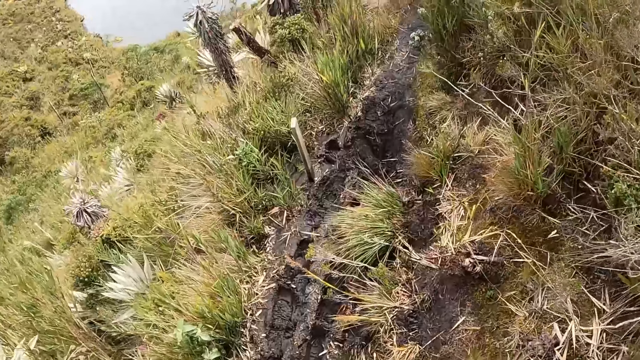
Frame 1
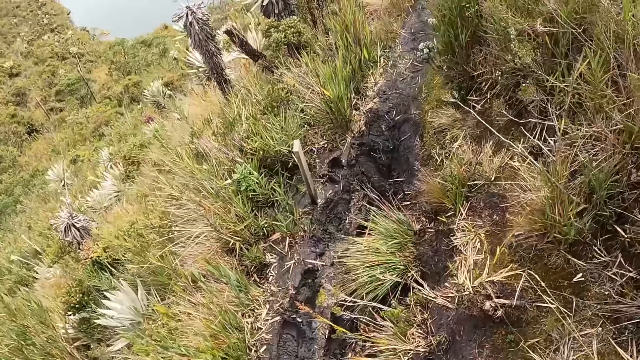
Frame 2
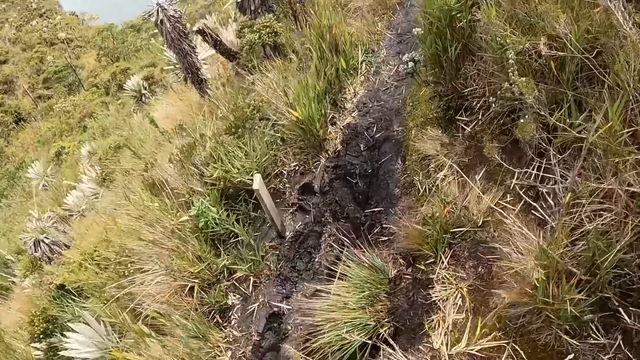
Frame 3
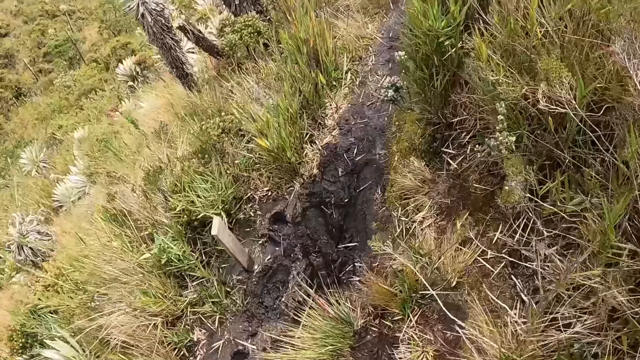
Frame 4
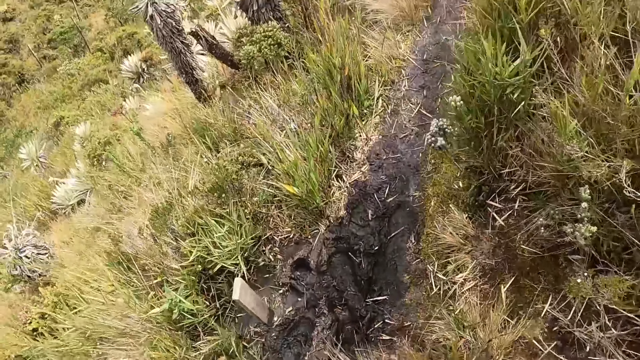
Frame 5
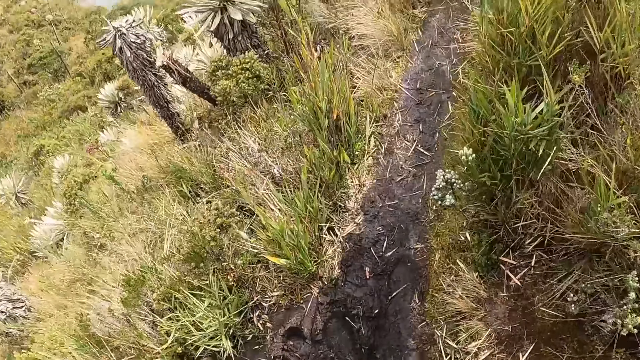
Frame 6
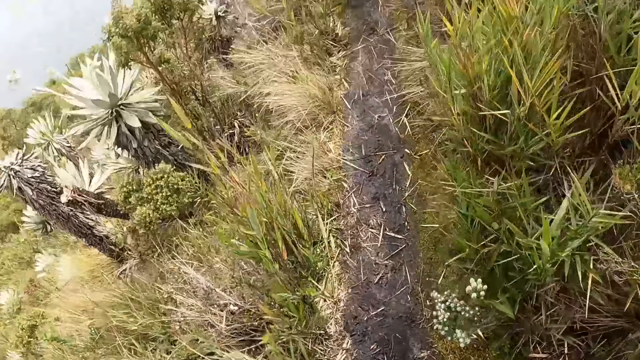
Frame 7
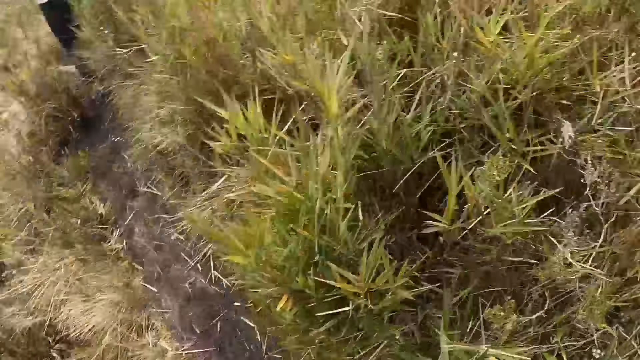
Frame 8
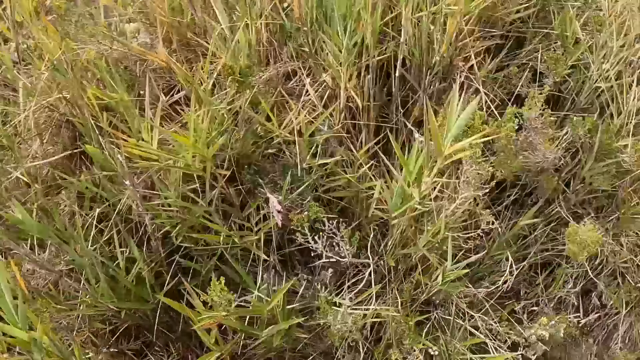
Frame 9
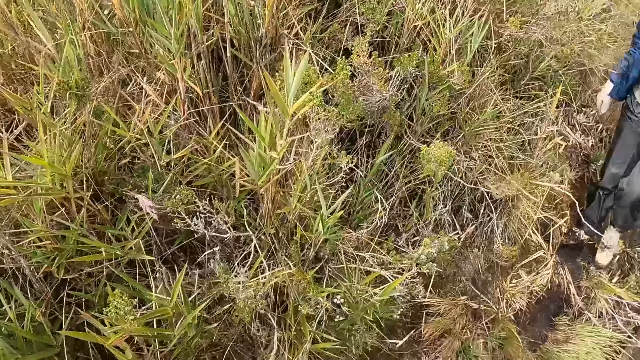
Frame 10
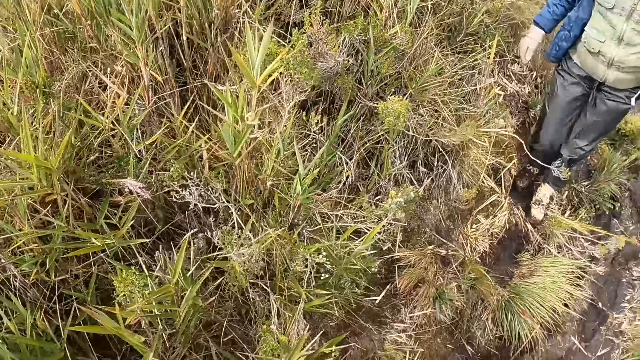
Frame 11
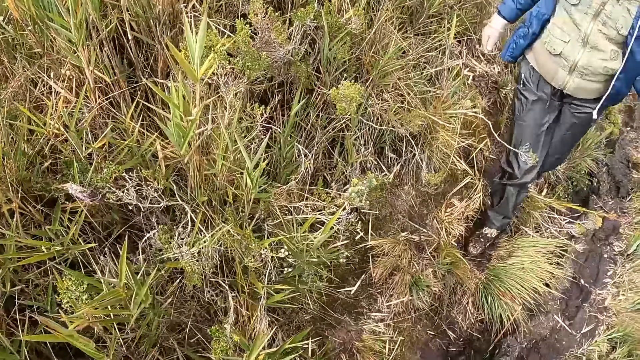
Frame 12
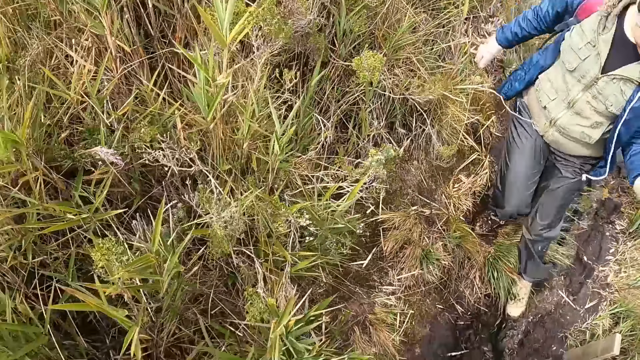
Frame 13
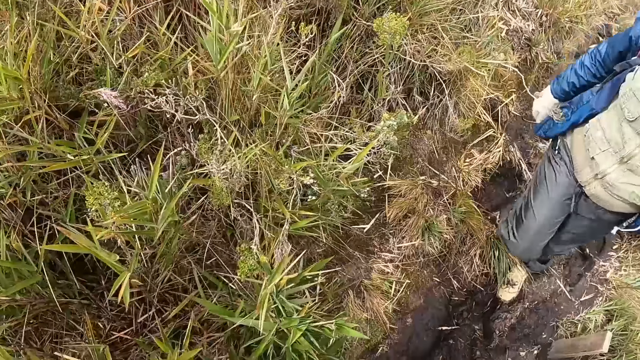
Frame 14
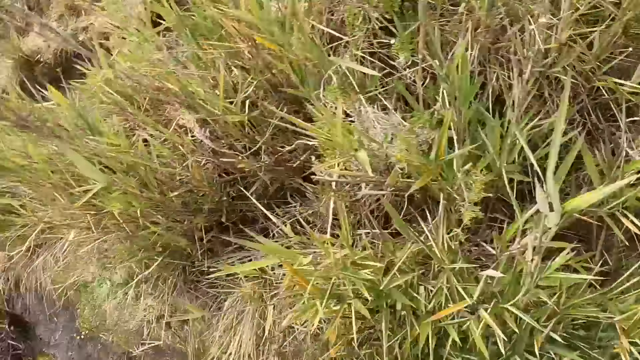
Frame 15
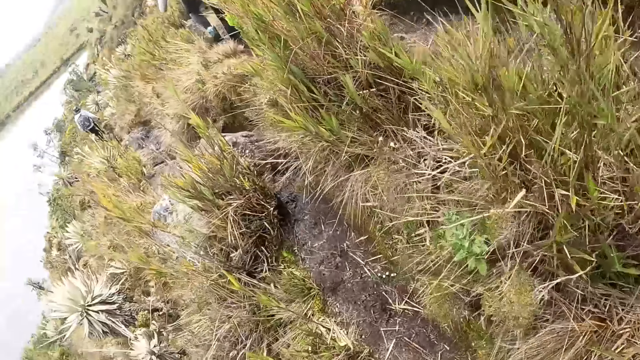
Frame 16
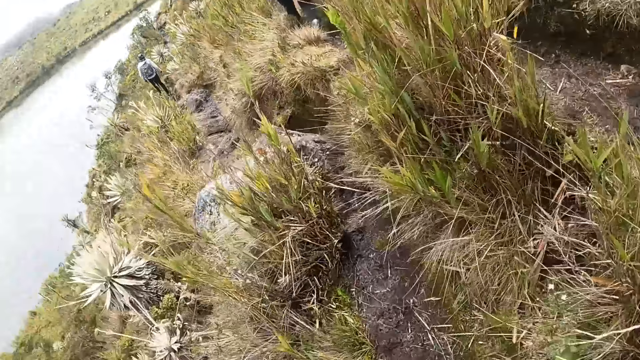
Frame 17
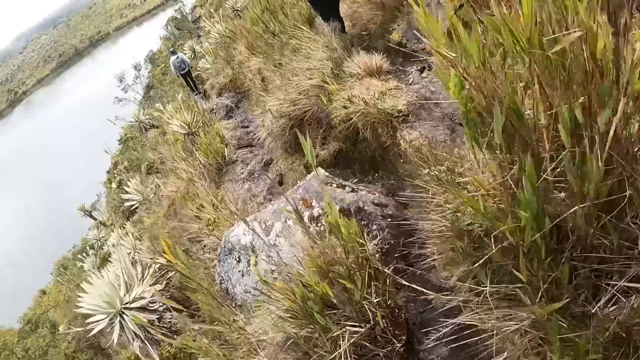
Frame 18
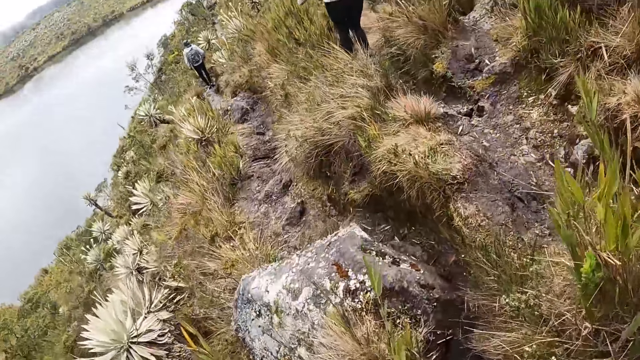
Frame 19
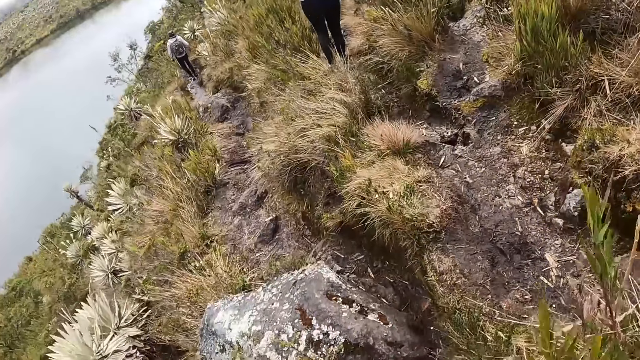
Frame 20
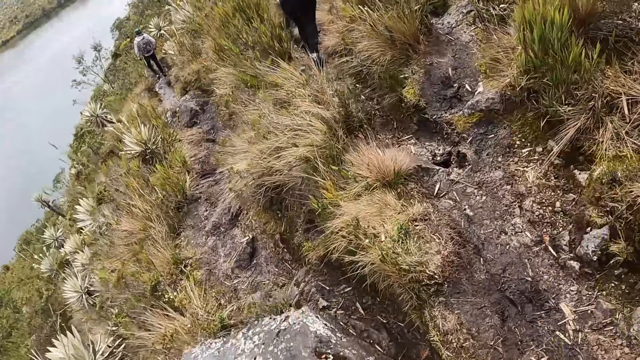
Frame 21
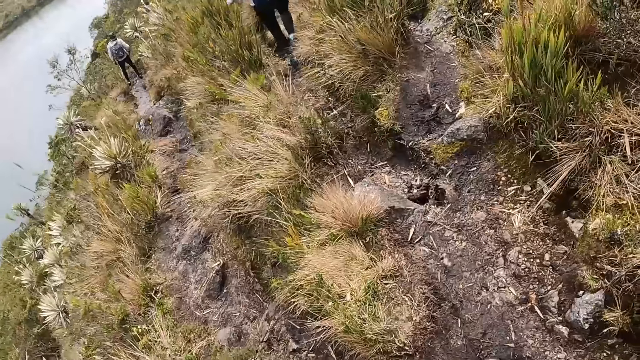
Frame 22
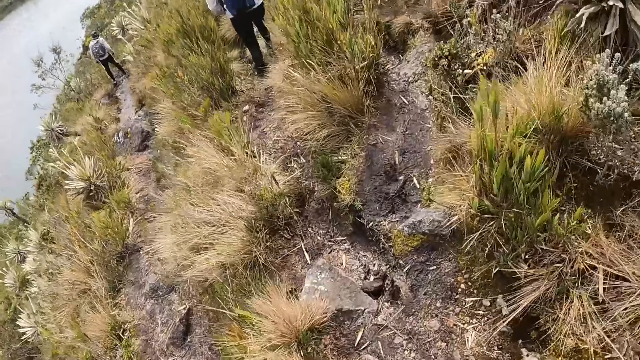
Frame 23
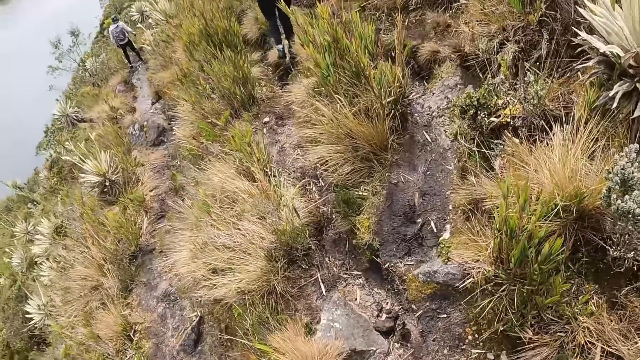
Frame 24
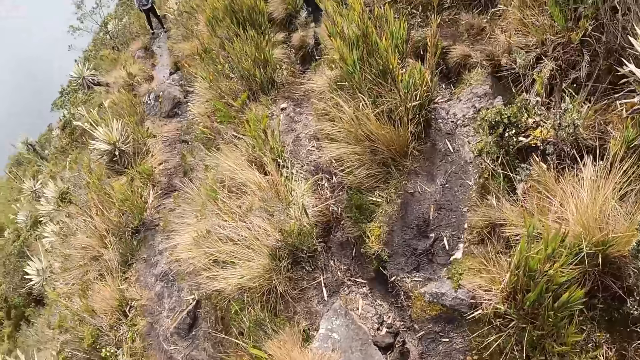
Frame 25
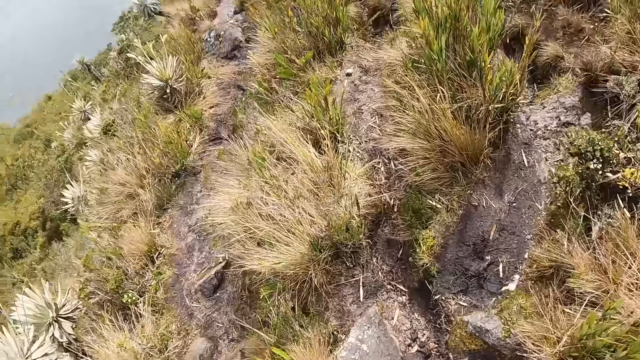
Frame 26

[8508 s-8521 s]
The camera wearer looks back. A man walks on the path. The camera wearer walks down the path.

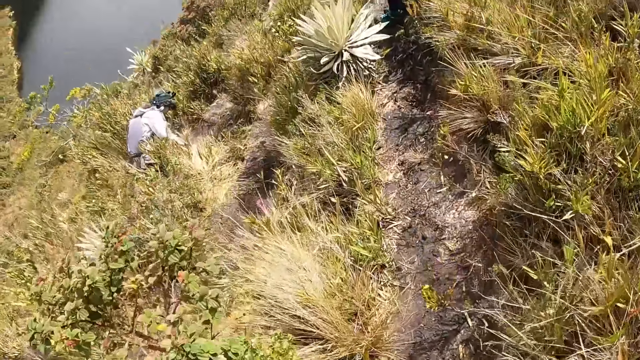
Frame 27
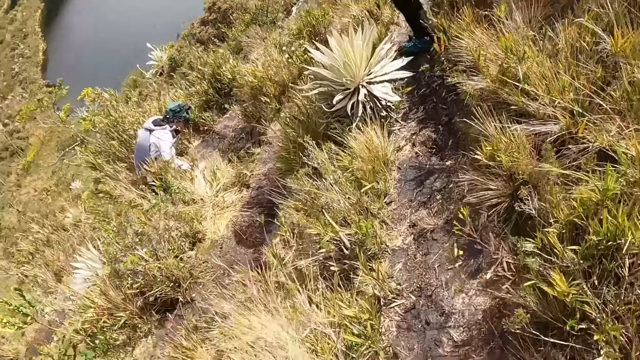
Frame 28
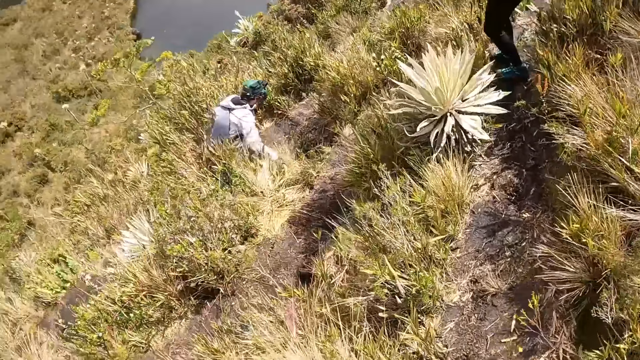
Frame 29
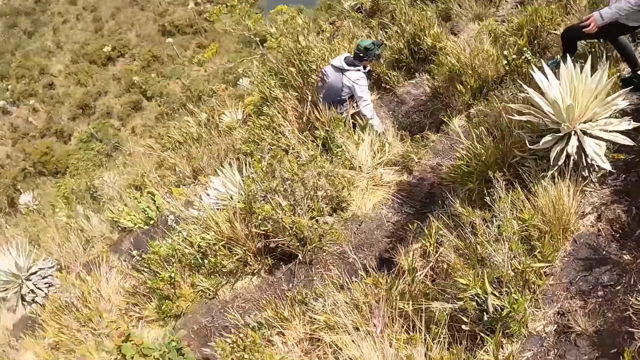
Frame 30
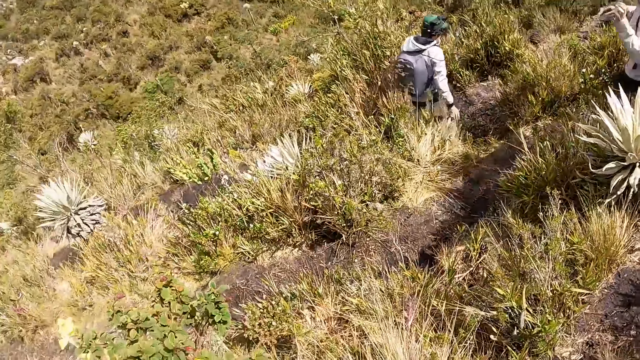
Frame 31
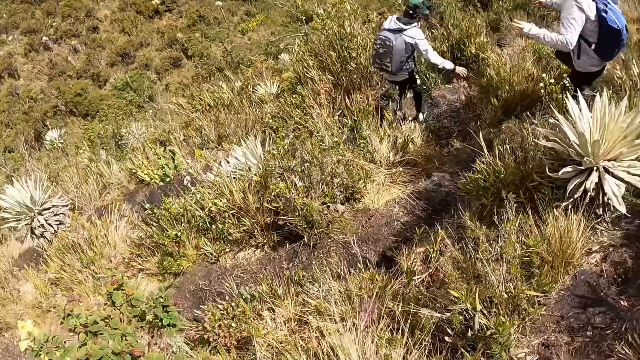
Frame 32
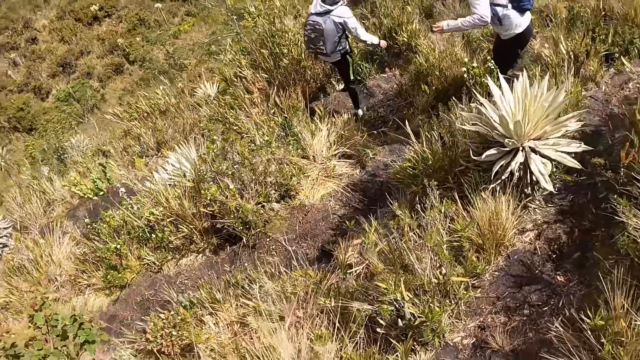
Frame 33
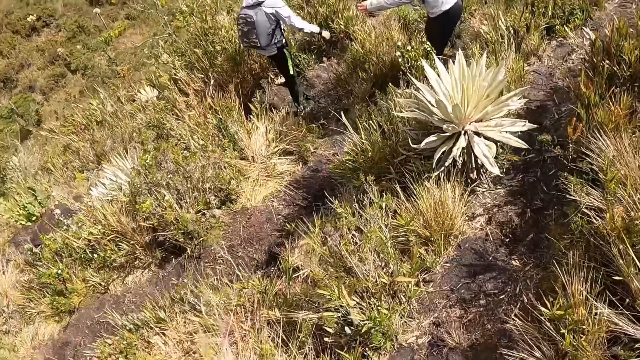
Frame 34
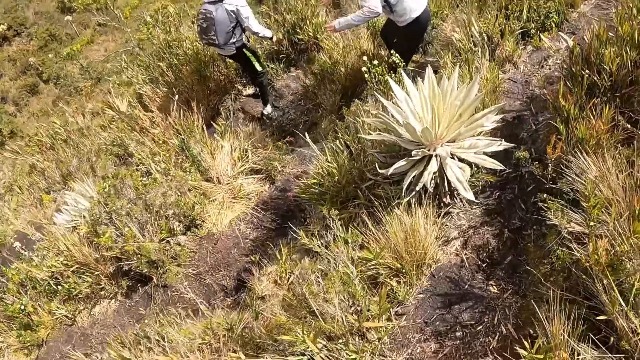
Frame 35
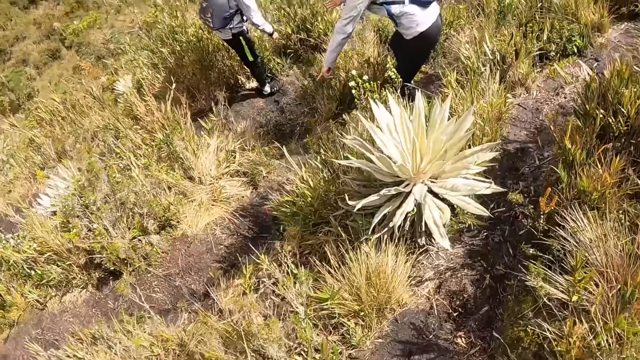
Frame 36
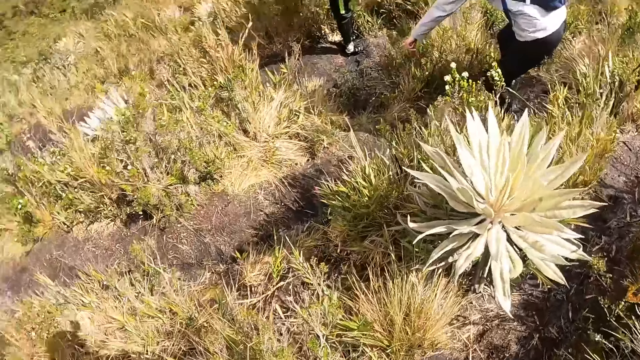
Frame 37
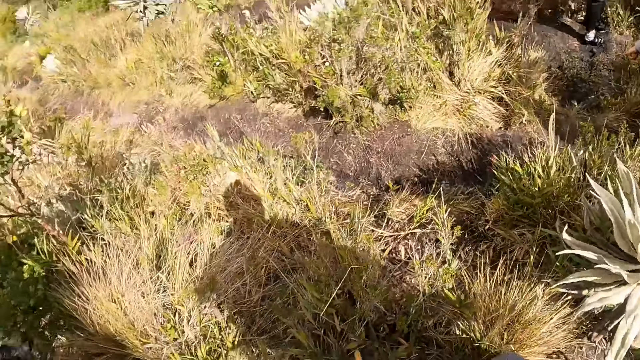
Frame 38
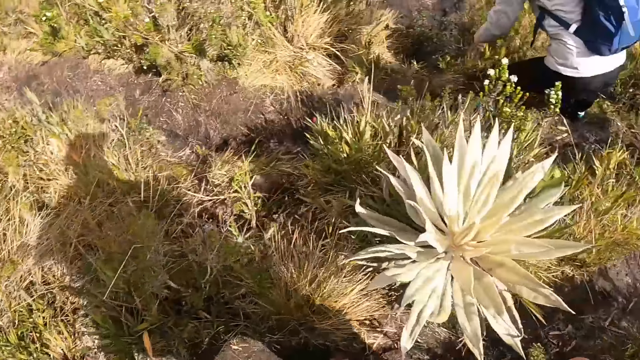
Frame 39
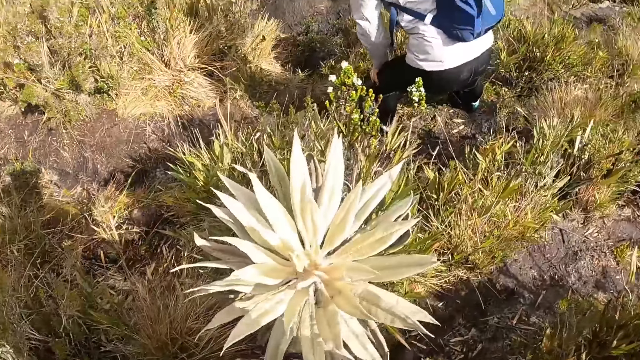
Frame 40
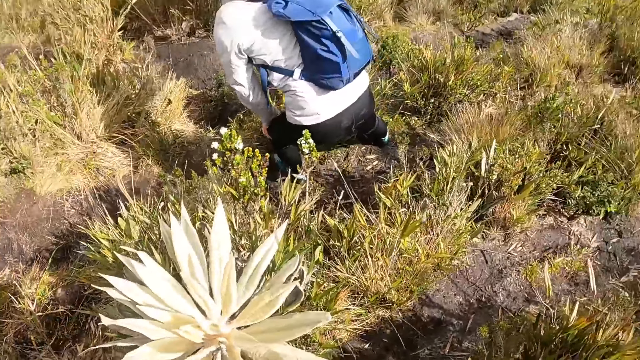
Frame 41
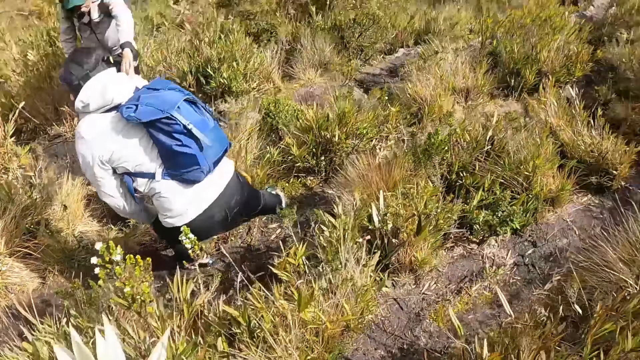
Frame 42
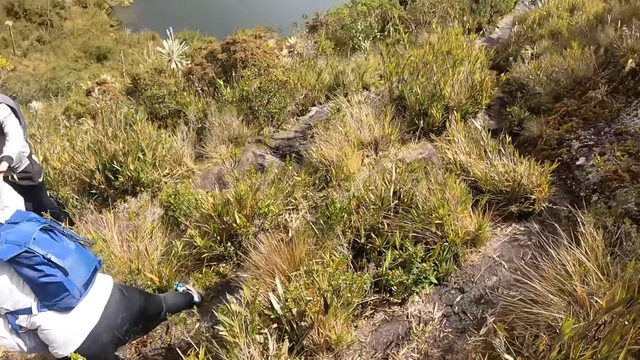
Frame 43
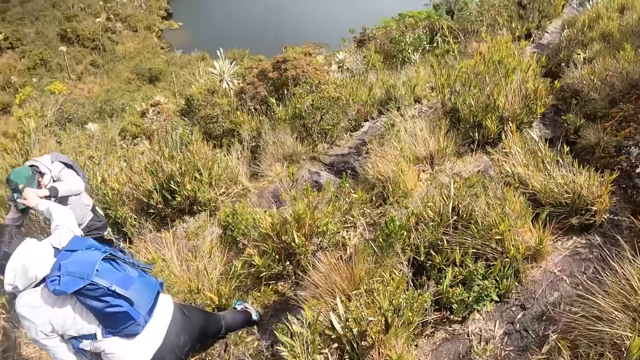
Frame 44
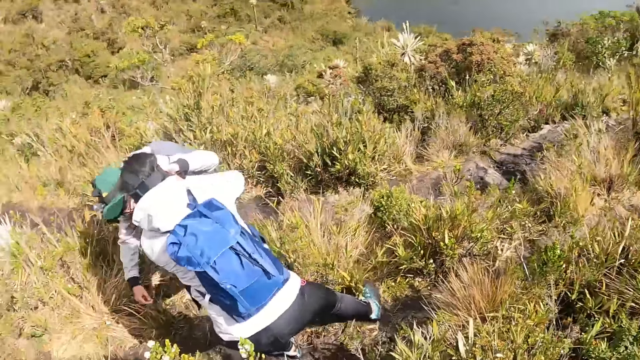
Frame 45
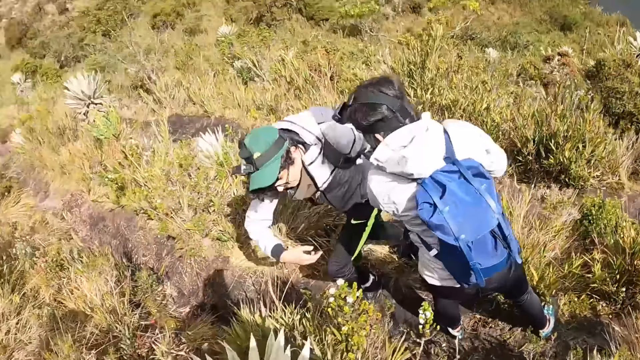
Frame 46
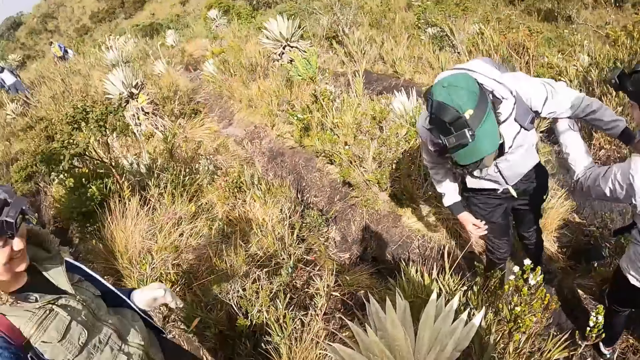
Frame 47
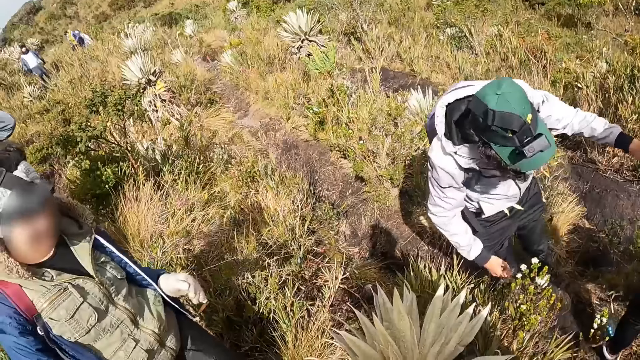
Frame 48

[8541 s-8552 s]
The woman hikes towards a man. The woman points to the ground with her left hand and places her left hand on her left leg. The man grabs the woman's right hand with his left hand. The woman holds the man up with her left hand. The man walks on the path.
